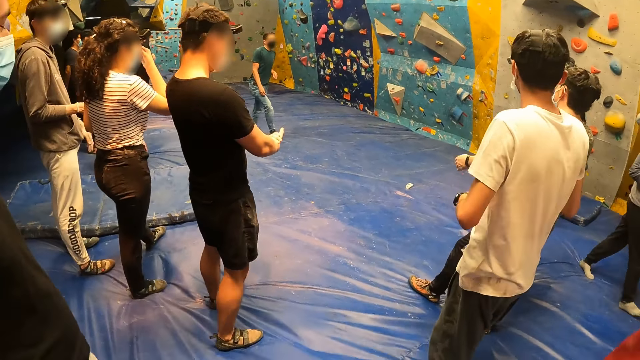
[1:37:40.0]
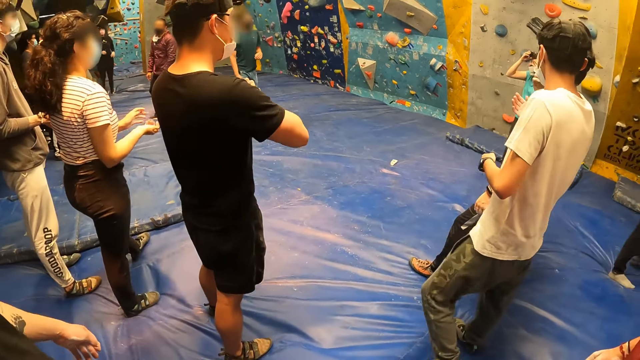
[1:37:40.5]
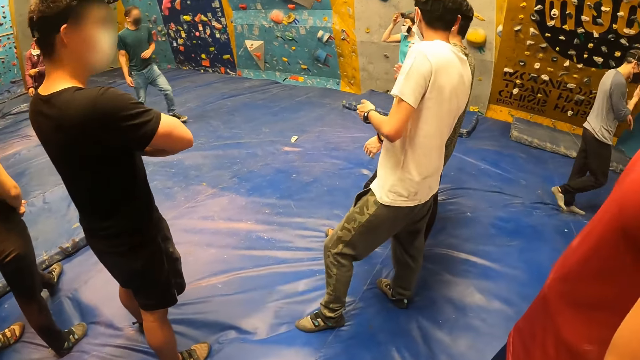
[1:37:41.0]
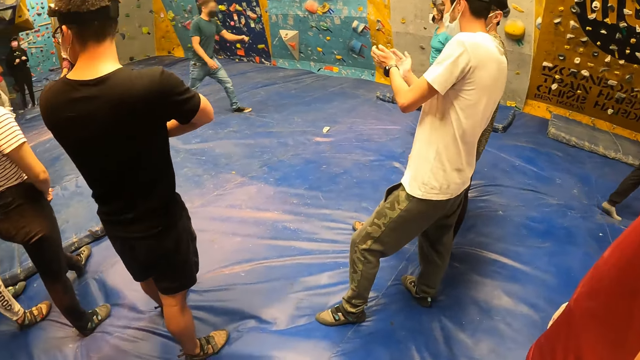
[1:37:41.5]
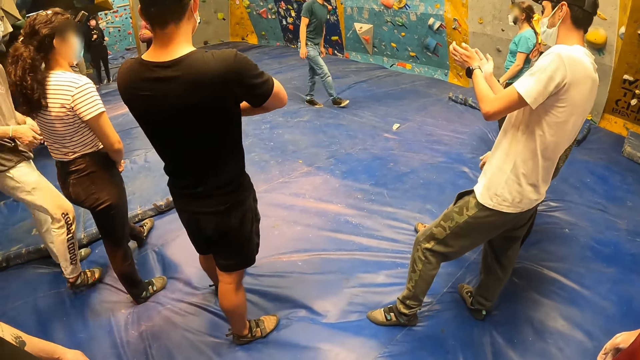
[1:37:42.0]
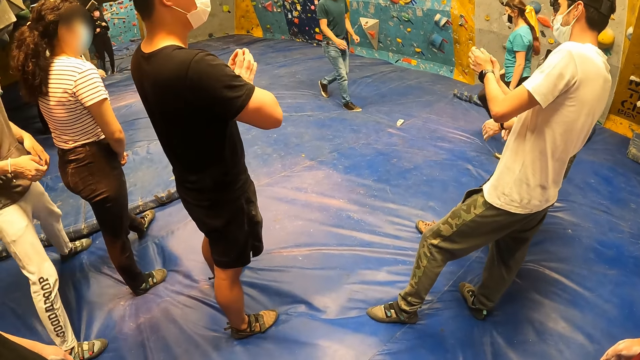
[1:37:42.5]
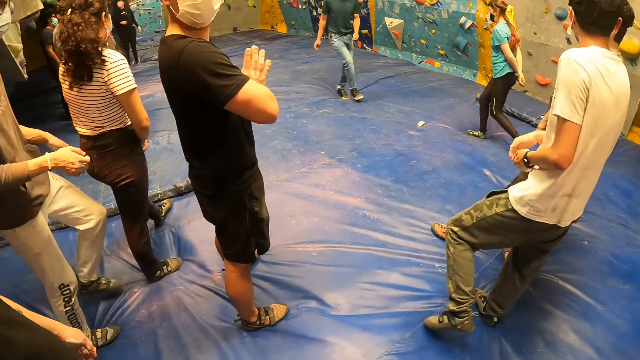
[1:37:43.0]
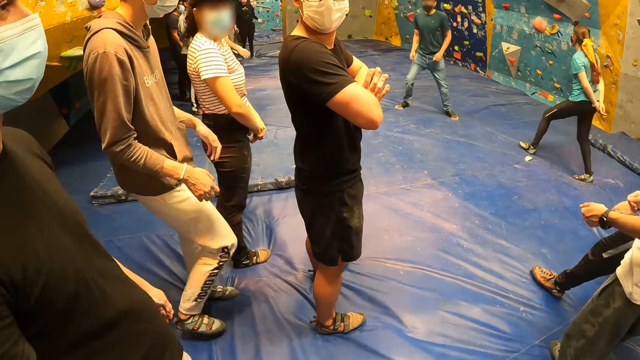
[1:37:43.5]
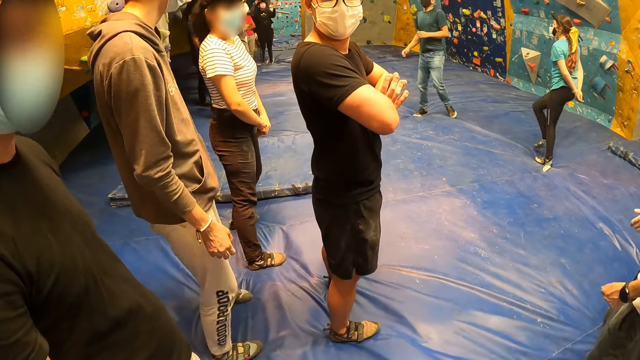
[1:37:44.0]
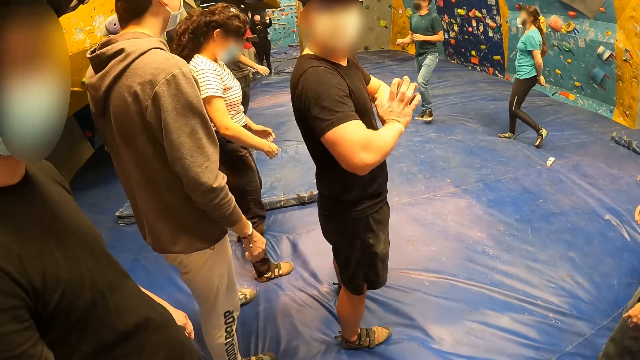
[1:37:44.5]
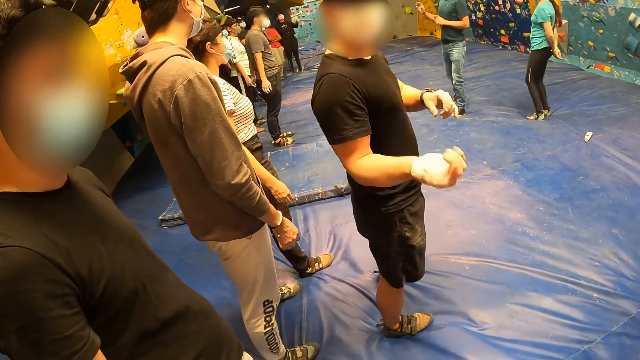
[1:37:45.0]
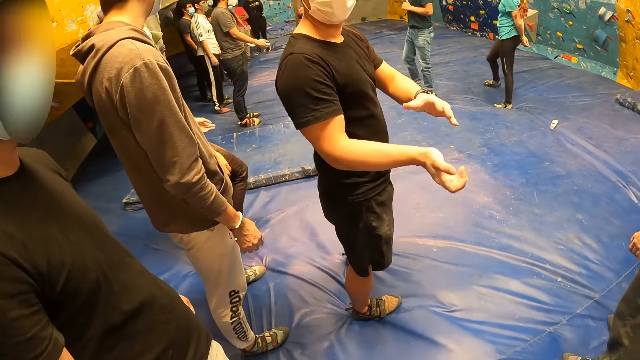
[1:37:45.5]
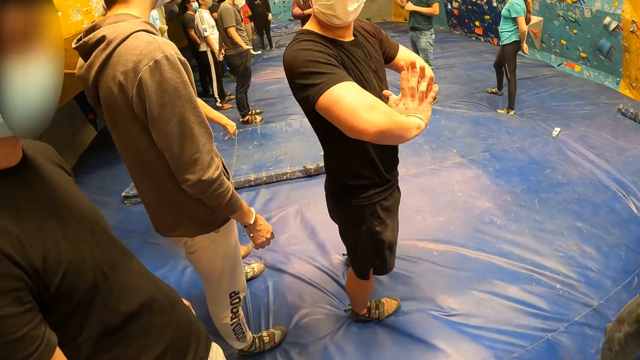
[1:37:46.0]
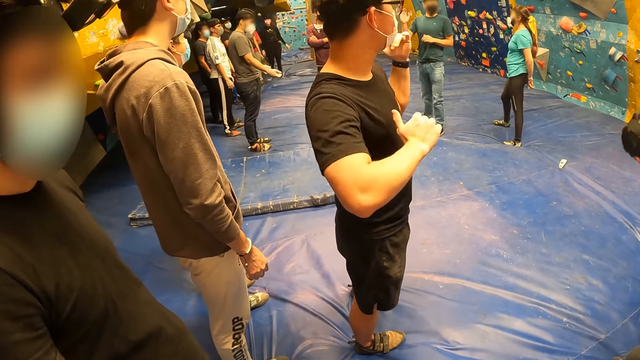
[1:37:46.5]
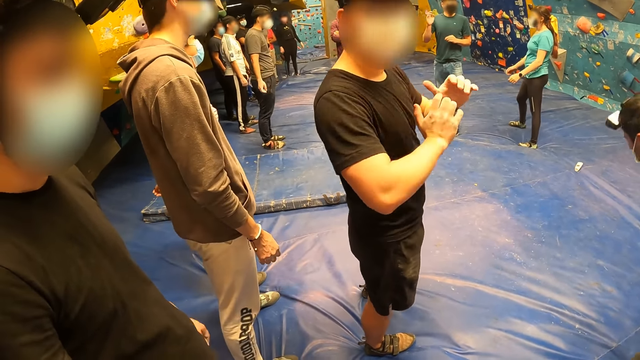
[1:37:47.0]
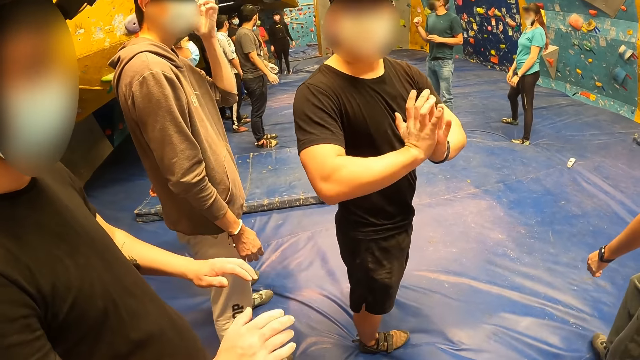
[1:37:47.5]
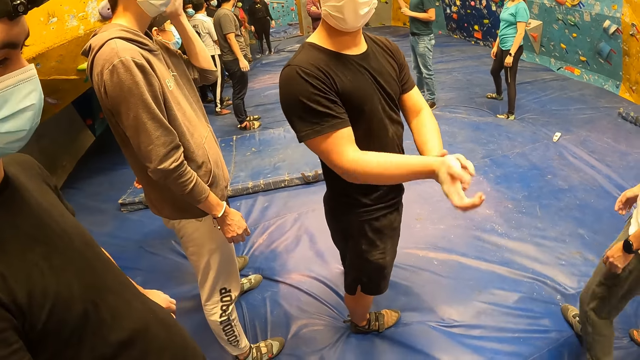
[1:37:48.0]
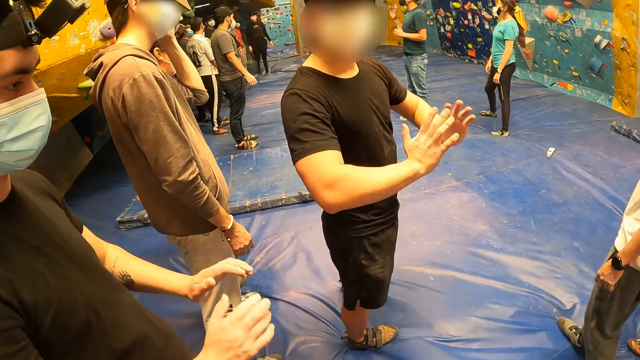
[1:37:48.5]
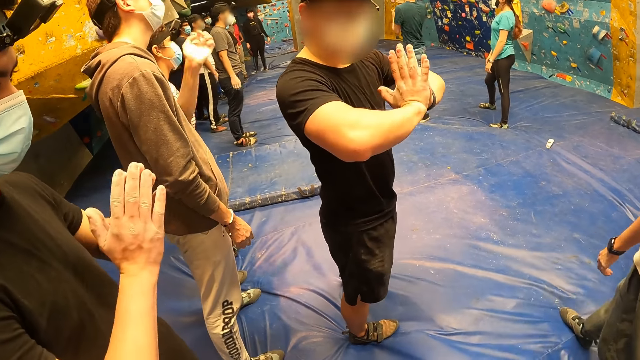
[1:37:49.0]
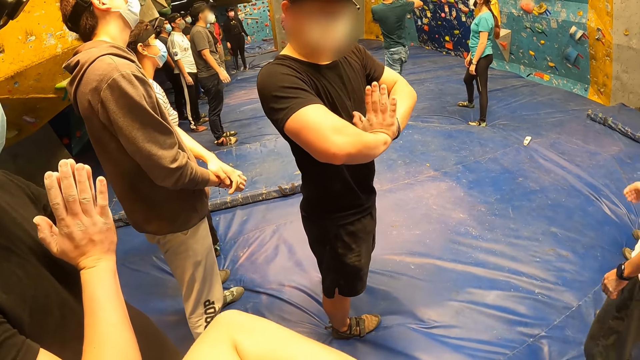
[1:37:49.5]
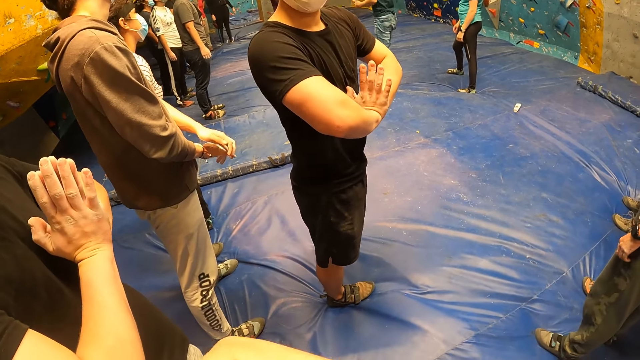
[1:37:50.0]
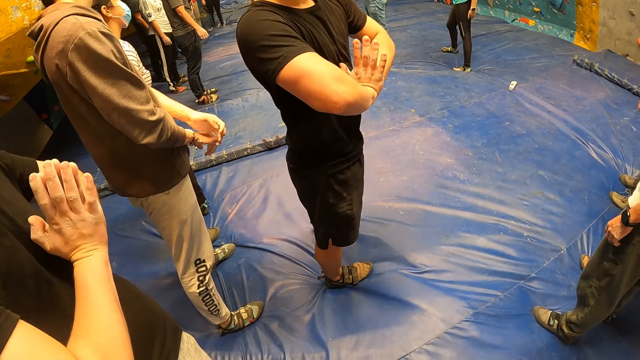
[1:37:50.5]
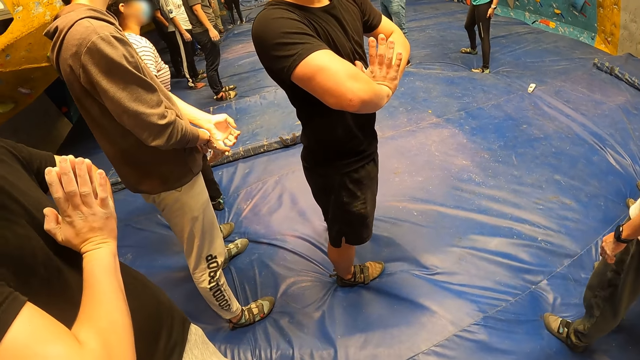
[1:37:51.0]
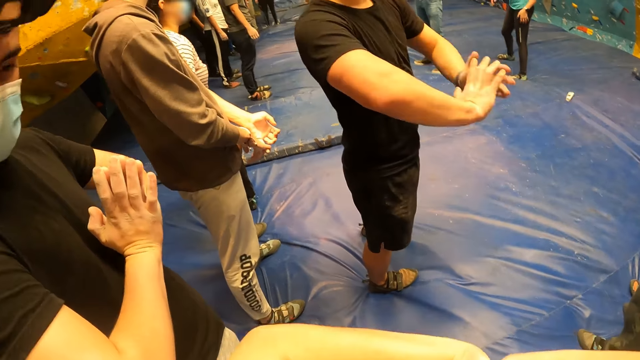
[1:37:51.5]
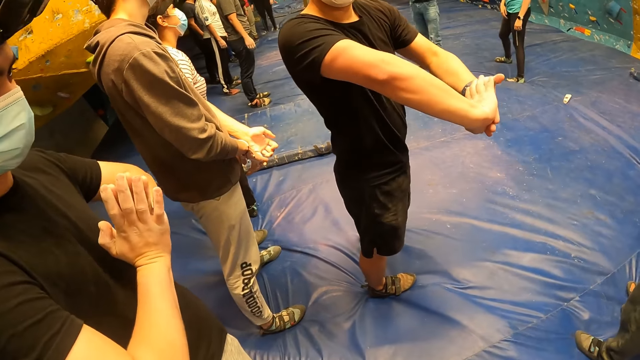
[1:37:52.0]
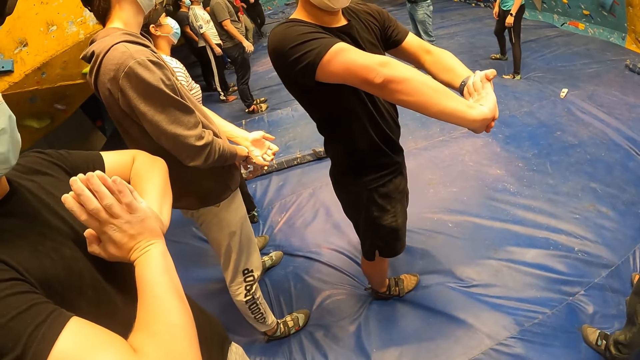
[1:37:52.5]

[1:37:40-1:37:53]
The man puts both hands together. The camera wearer stretches the hands.

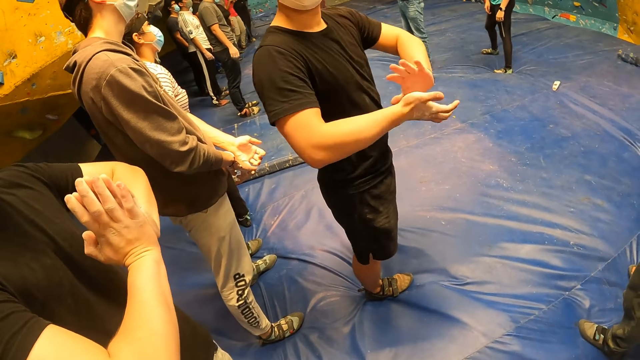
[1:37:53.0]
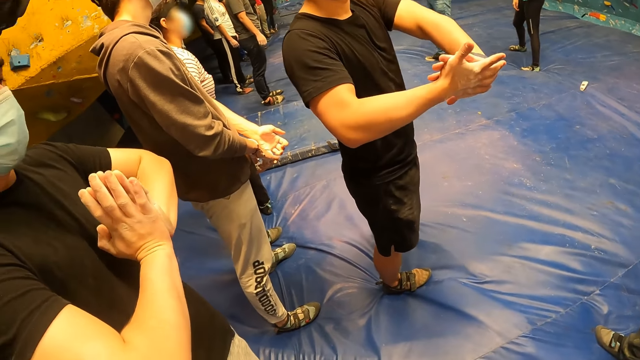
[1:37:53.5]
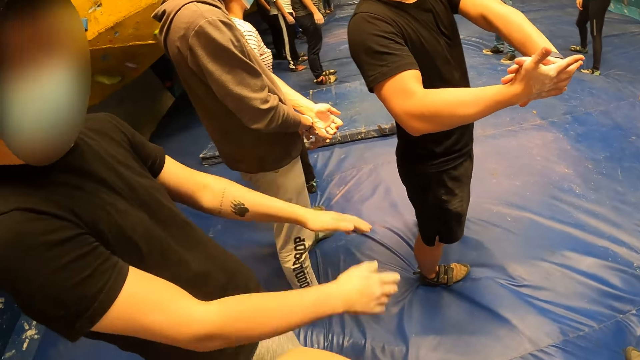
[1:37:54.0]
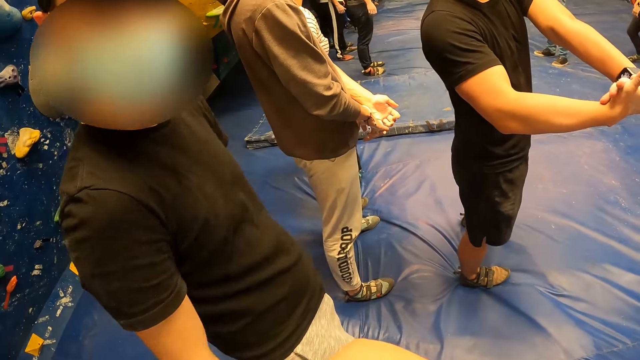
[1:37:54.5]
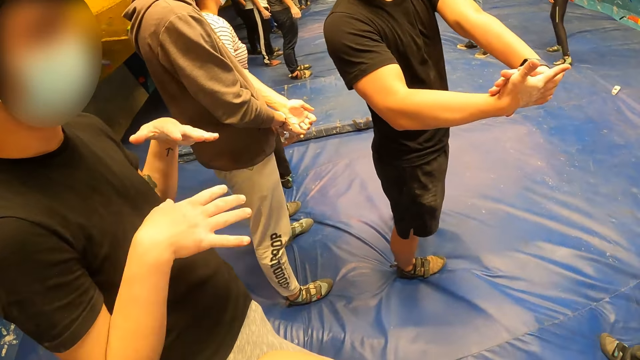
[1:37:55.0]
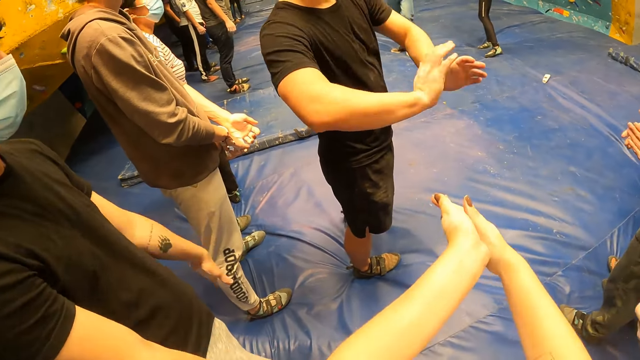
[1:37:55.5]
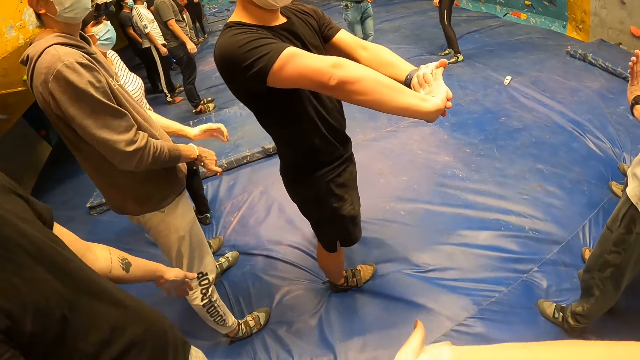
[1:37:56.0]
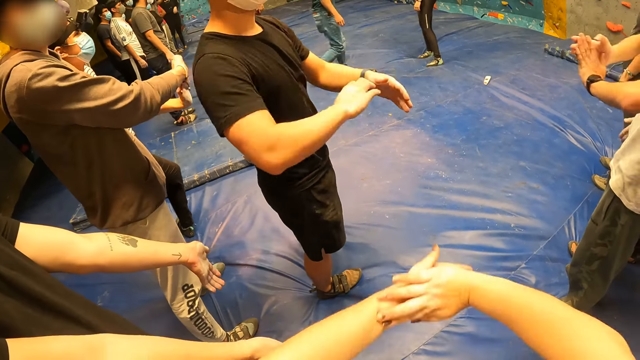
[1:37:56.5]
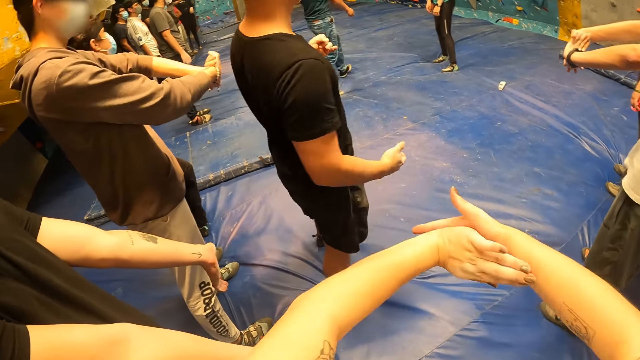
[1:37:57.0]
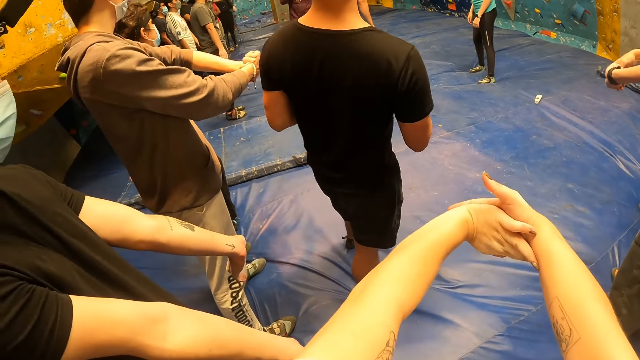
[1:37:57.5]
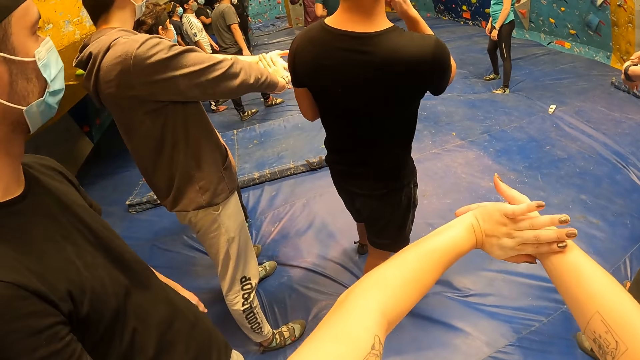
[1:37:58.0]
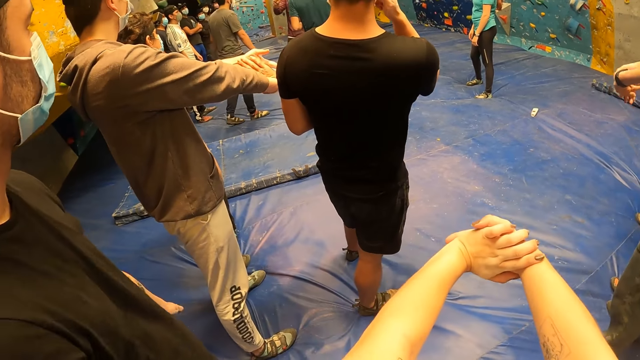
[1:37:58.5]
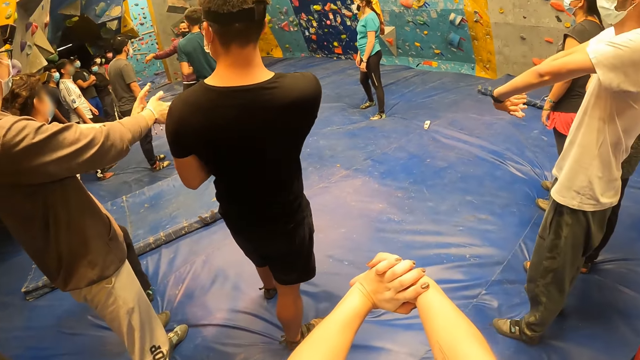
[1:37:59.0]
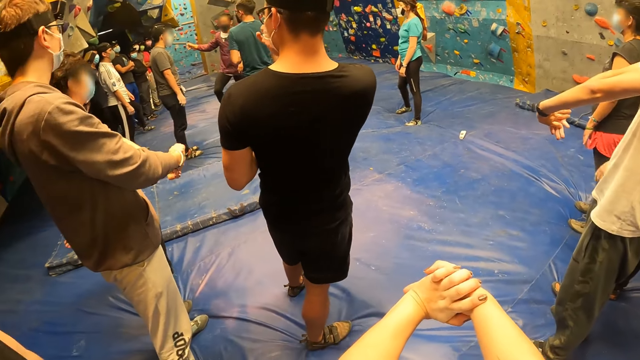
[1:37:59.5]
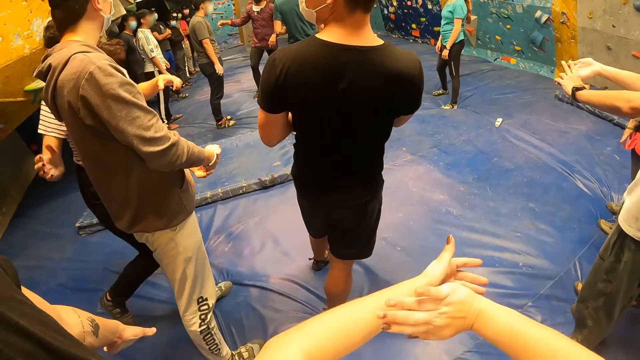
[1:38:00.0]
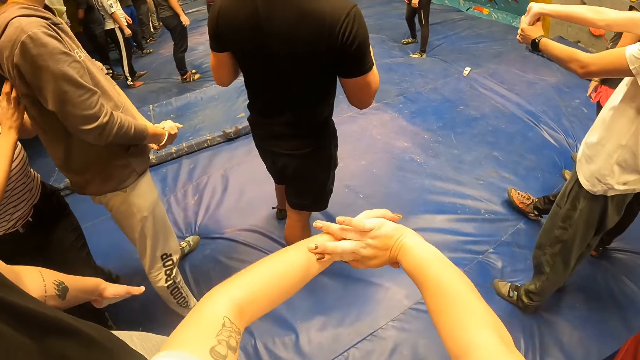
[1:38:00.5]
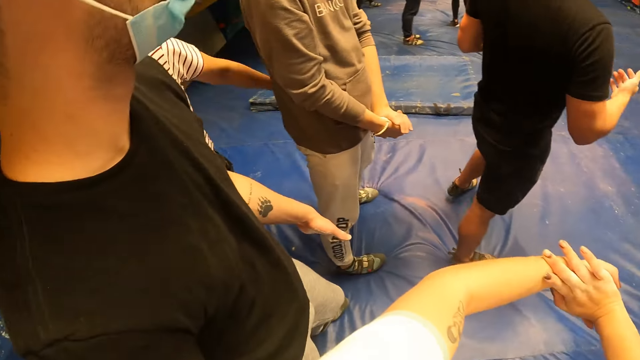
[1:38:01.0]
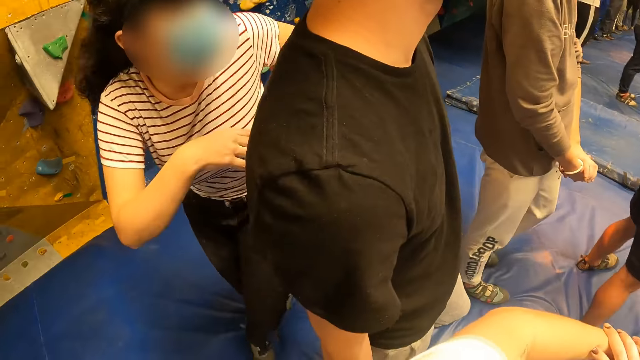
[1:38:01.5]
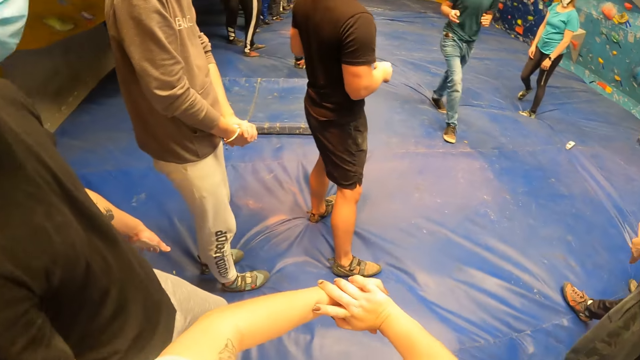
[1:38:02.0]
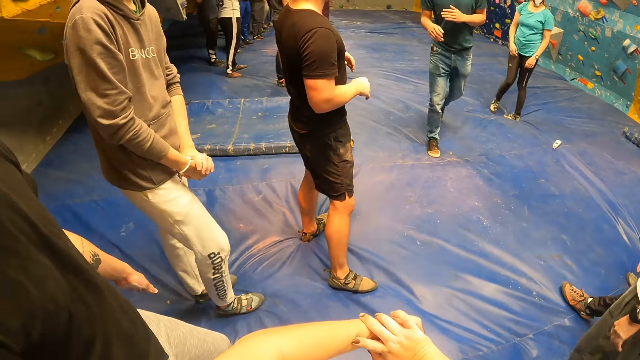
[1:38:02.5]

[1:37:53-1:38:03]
A person speaks to the camera wearer. The camera wearer rubs both hands together. They stretch the hands.
